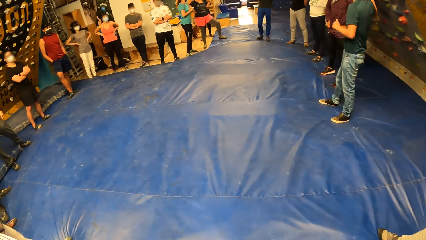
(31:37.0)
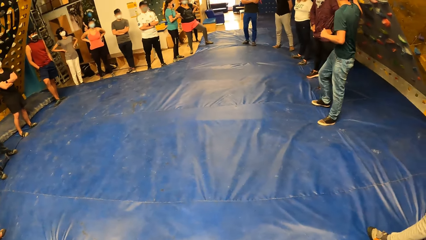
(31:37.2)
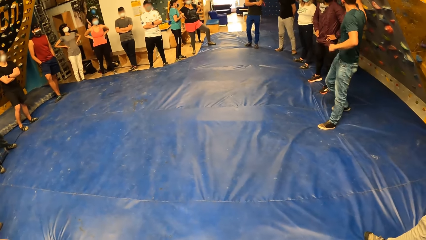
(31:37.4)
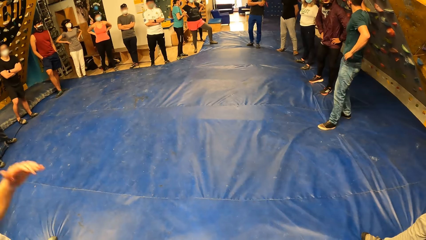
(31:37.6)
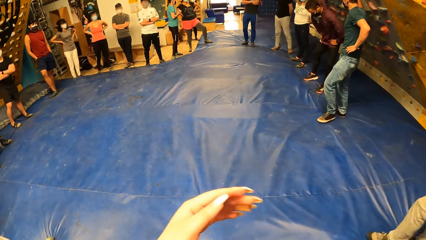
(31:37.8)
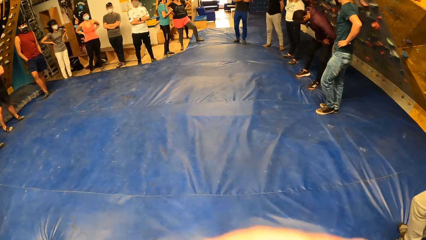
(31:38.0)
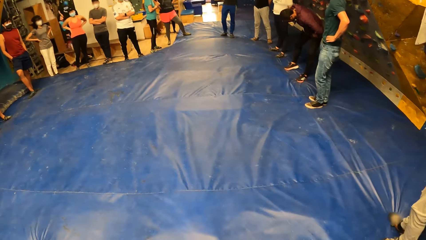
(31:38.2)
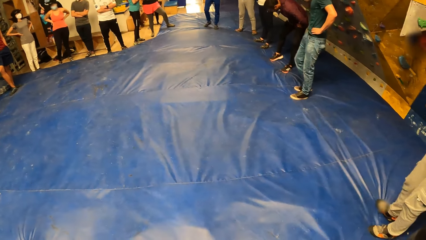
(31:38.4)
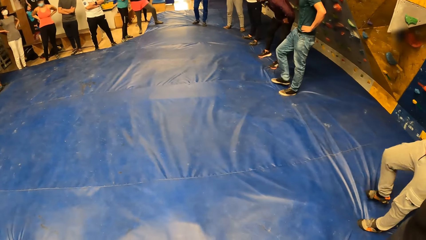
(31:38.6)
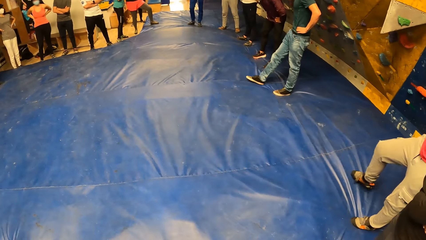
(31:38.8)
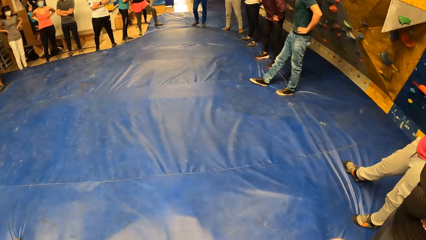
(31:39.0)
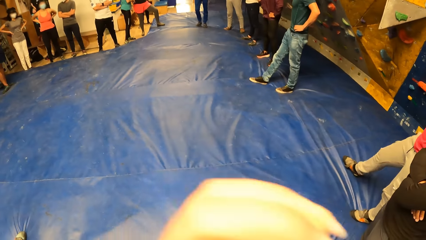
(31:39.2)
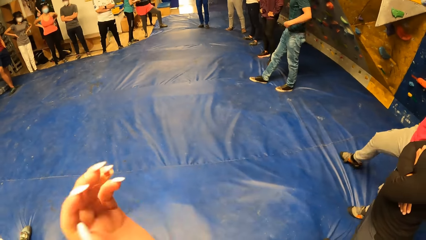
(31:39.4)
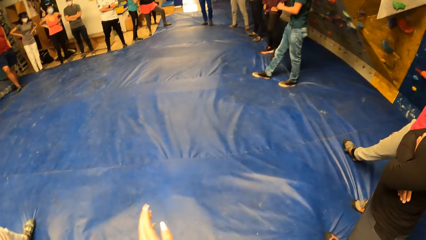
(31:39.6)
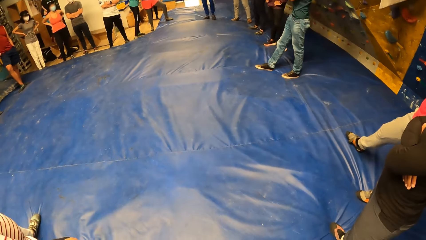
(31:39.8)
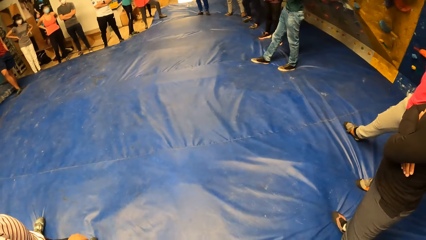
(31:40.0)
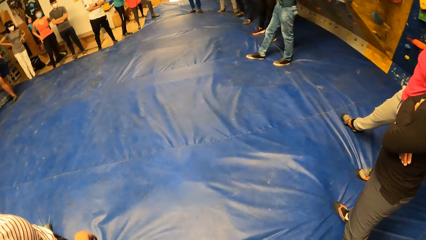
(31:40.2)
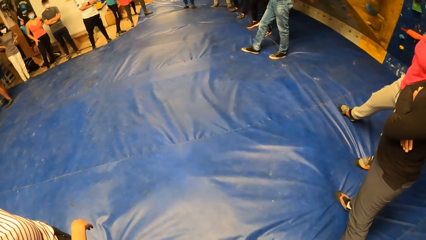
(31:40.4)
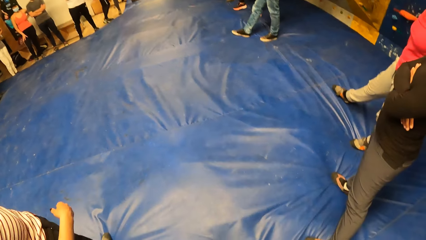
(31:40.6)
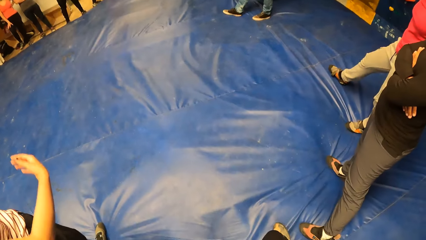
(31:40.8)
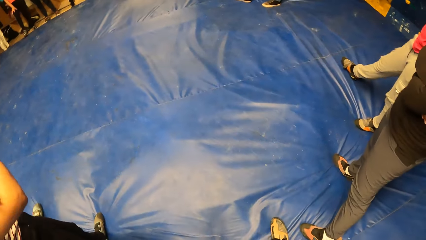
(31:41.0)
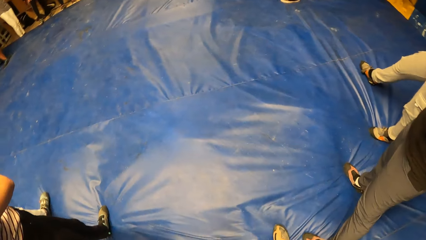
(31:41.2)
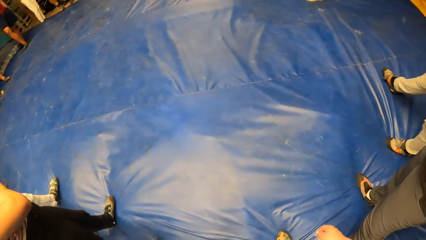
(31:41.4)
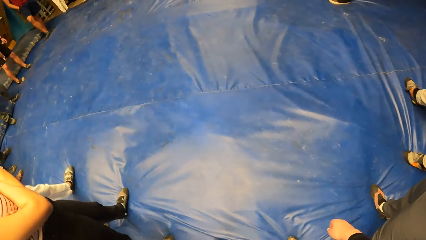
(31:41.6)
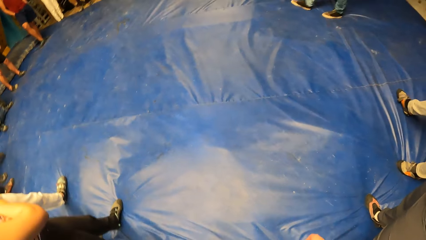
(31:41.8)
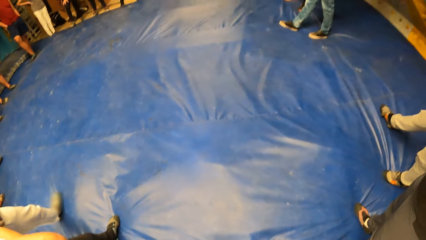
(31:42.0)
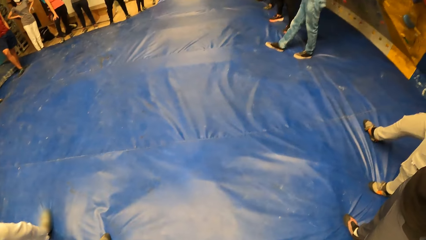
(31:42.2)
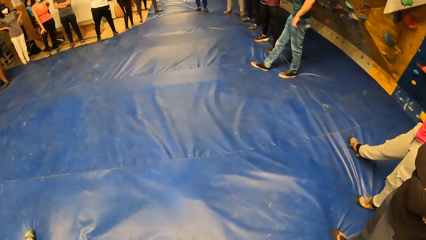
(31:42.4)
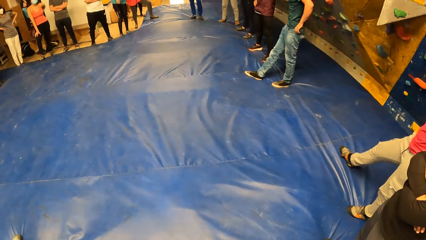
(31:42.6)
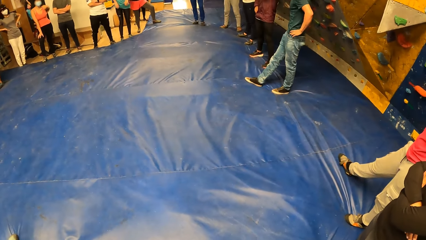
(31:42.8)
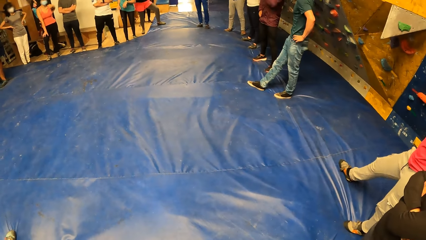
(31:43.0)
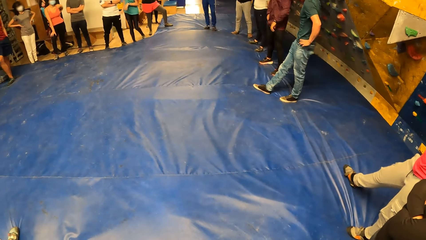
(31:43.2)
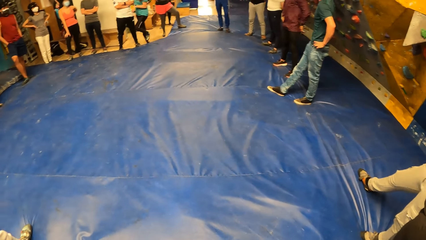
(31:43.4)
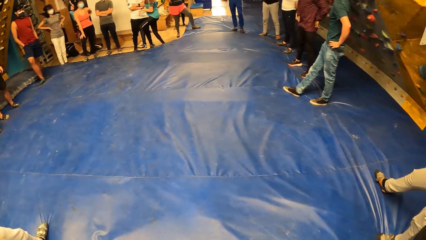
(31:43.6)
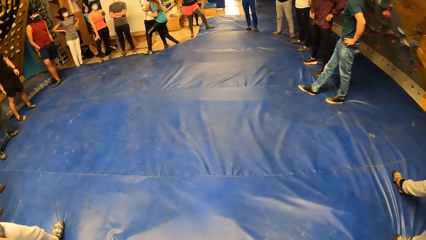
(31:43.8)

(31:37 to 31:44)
The camera wearer exercises with the group of people.

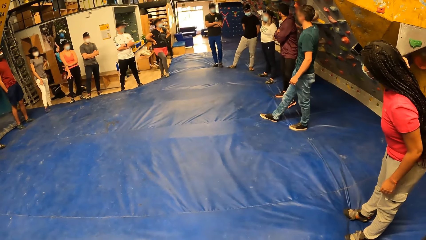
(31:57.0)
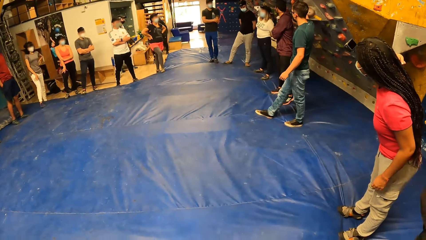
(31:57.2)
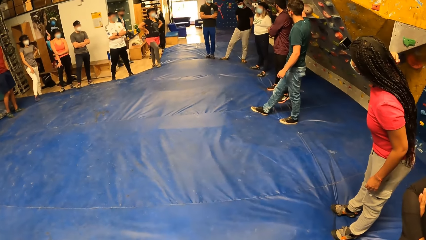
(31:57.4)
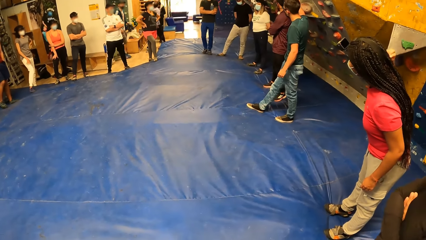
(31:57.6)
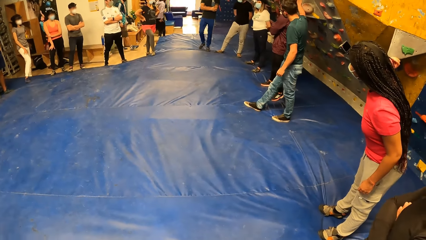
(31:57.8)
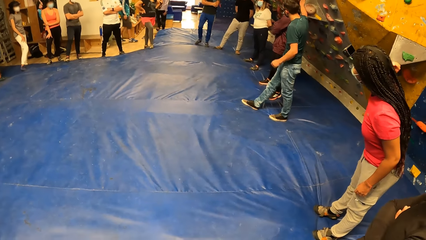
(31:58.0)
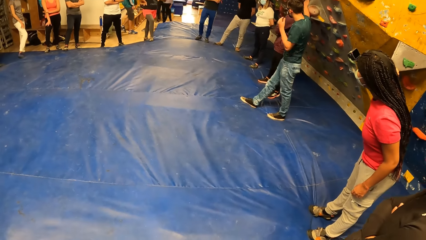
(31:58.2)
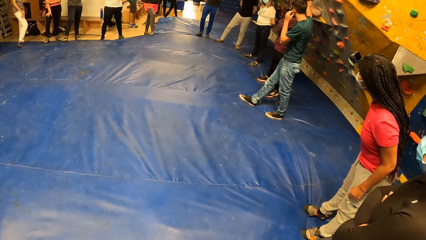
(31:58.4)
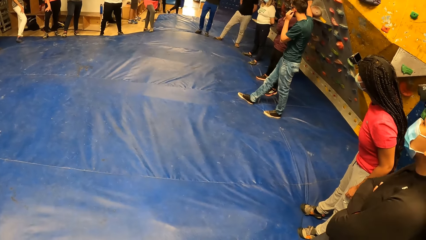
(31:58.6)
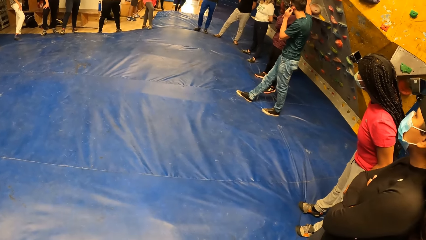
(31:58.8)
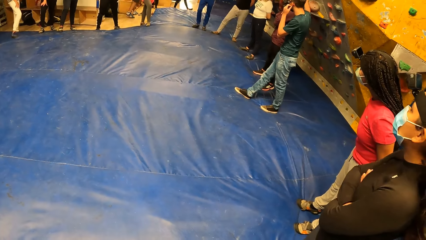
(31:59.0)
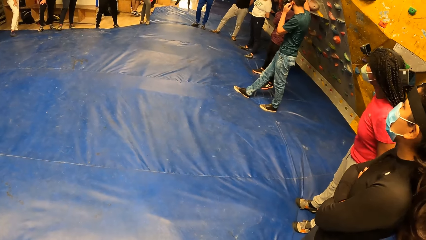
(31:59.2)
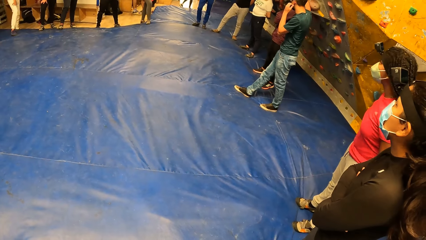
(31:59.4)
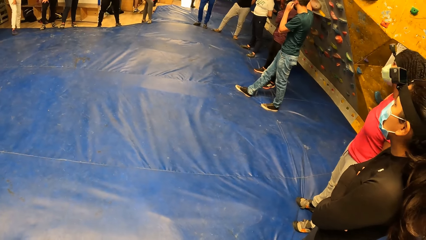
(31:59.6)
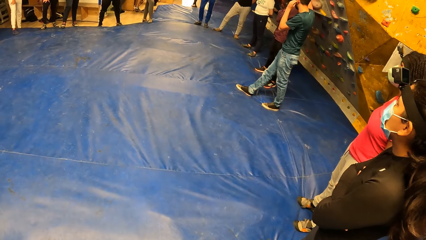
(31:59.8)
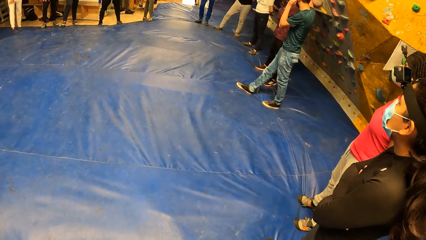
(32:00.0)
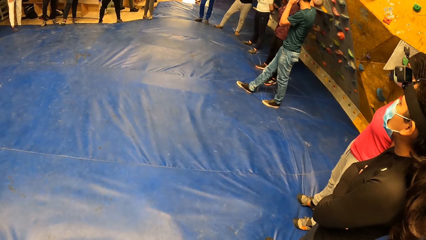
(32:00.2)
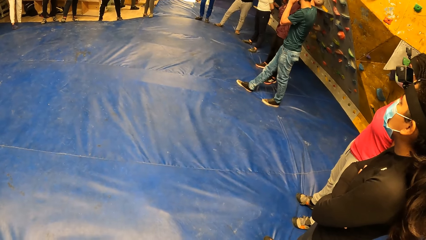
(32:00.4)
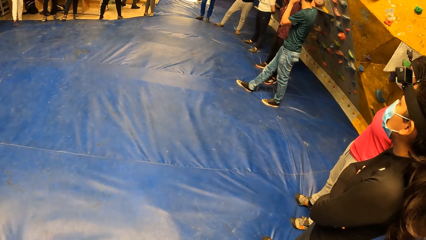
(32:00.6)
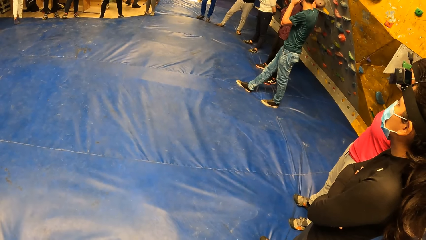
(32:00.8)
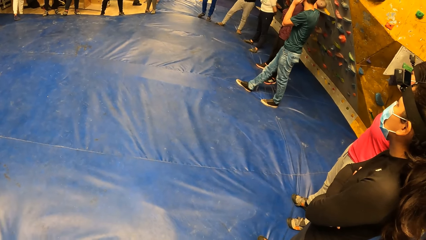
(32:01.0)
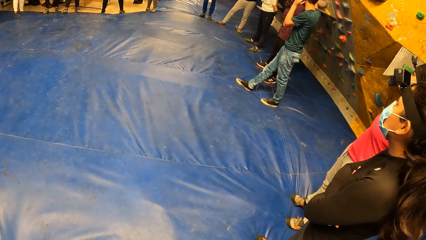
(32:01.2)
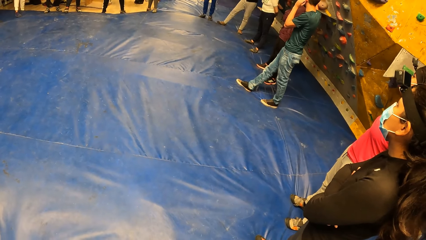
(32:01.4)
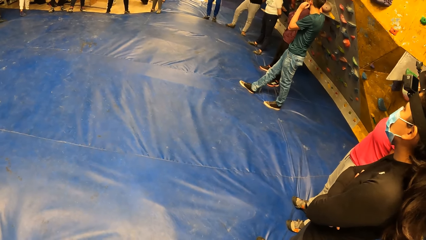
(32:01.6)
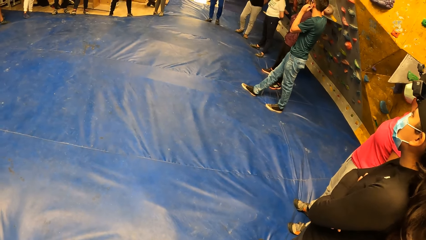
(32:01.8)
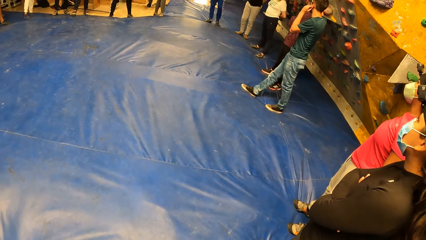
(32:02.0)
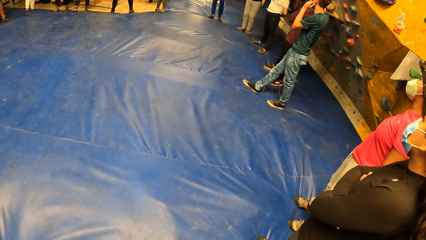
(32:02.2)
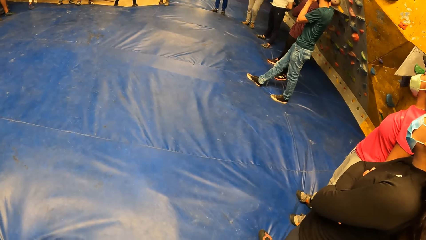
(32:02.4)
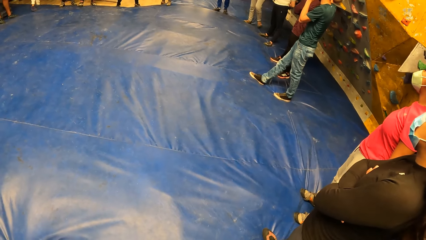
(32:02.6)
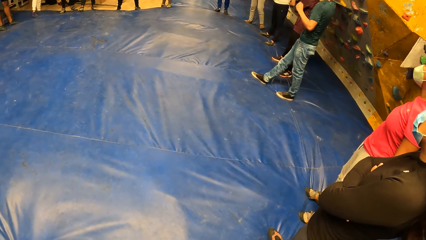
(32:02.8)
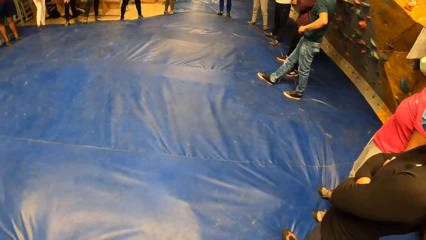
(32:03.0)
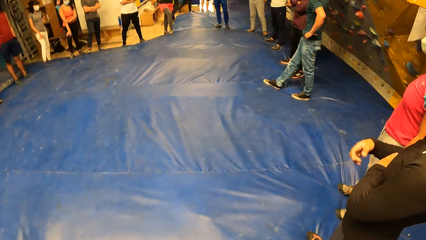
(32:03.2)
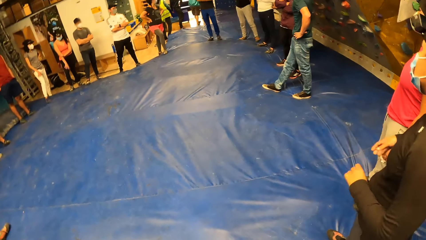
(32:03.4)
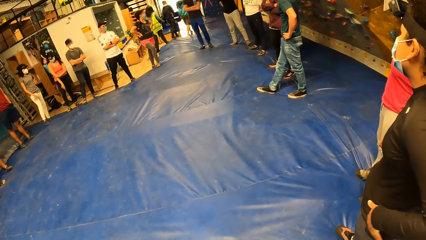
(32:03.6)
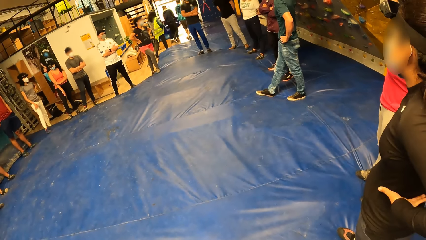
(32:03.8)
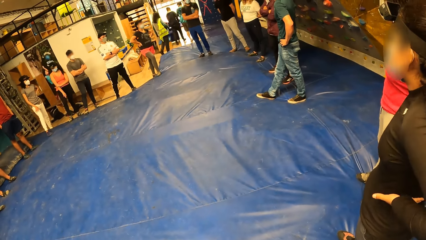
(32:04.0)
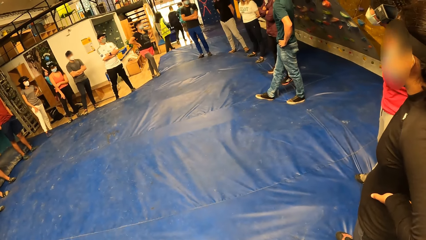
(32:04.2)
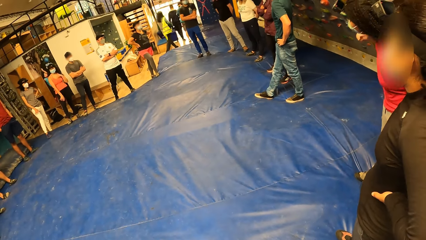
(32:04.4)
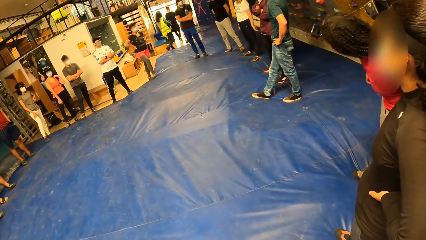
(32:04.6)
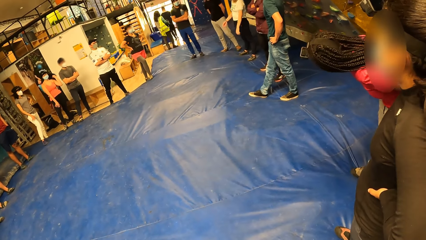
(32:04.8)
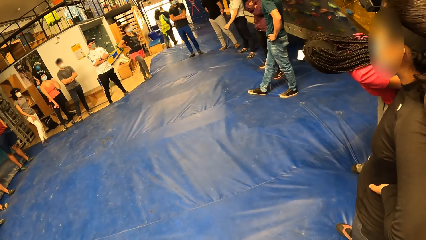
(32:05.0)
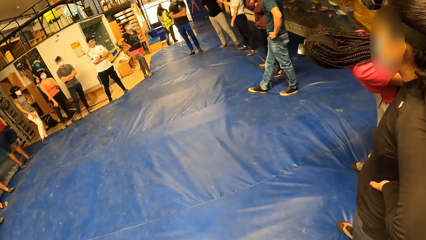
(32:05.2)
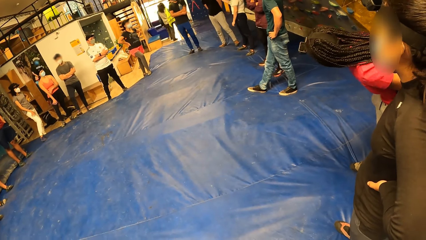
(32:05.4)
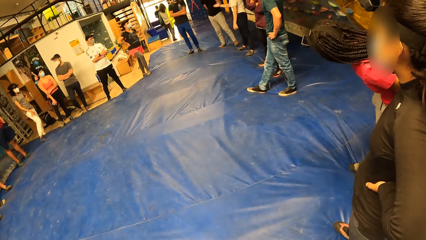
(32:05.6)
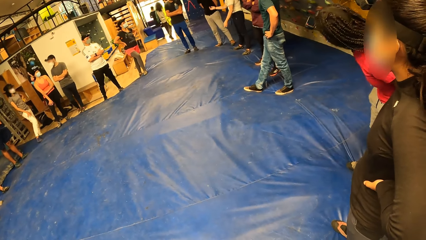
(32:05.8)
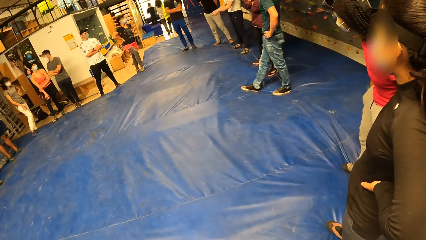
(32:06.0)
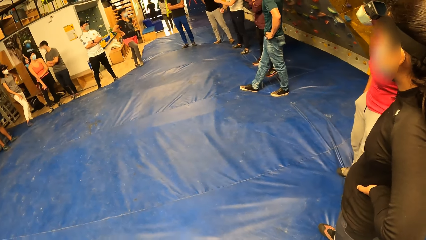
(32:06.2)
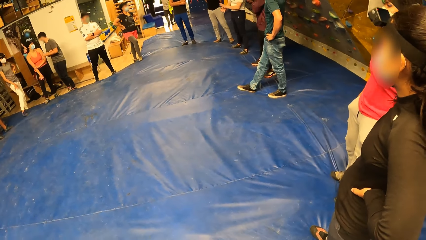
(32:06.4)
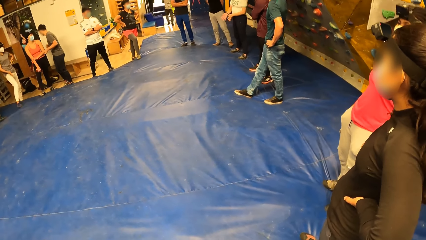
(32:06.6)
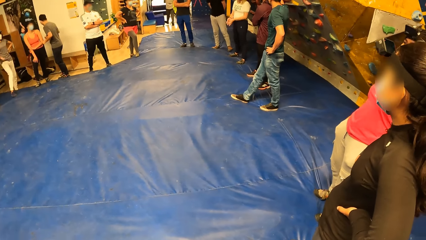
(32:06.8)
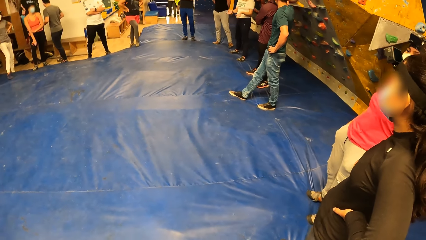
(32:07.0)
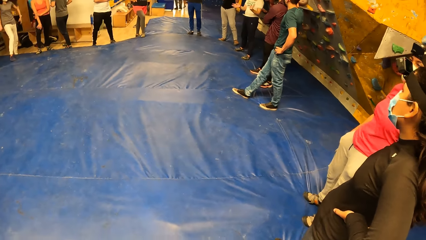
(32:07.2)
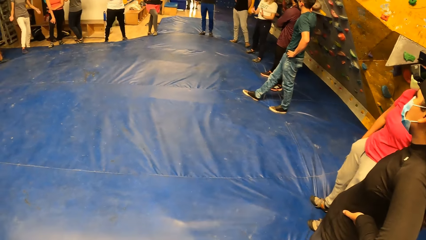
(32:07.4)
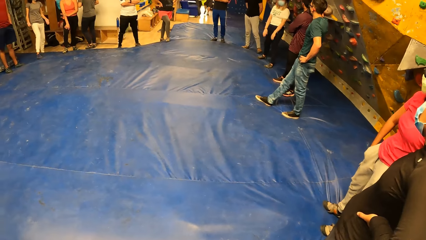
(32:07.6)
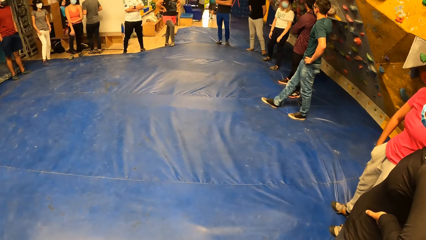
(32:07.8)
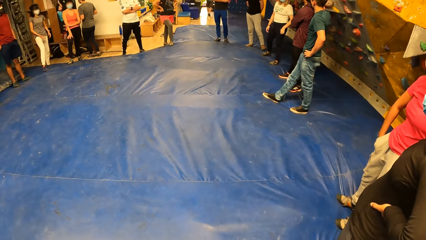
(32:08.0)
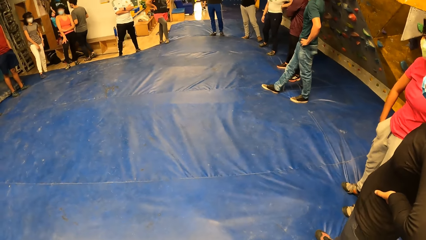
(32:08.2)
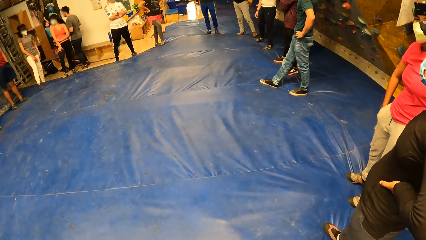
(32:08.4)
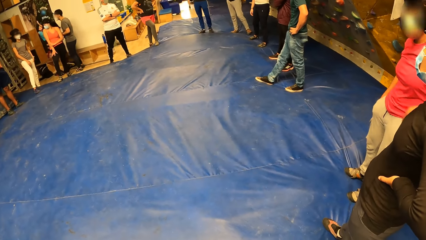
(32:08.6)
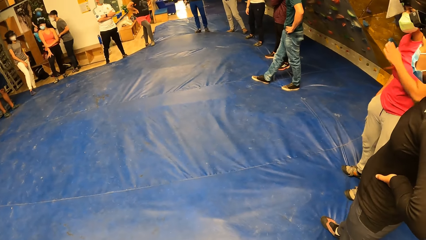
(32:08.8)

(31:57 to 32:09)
A person bends a little.
